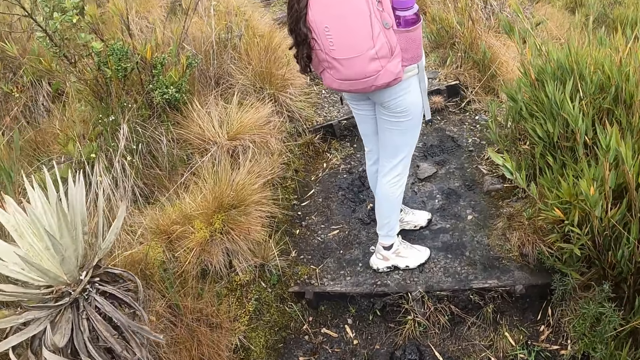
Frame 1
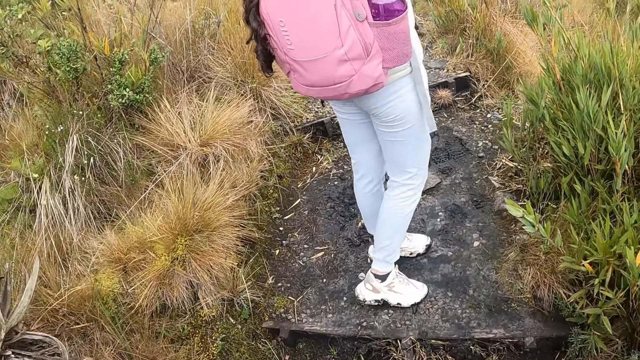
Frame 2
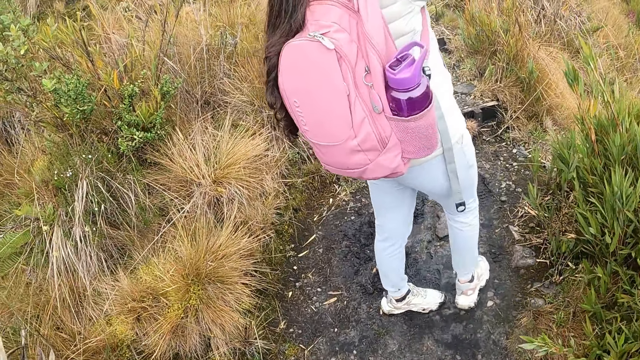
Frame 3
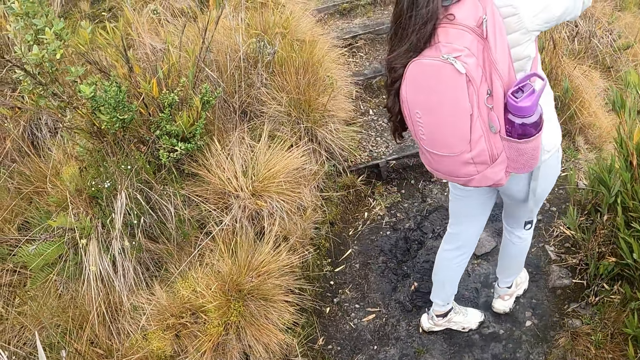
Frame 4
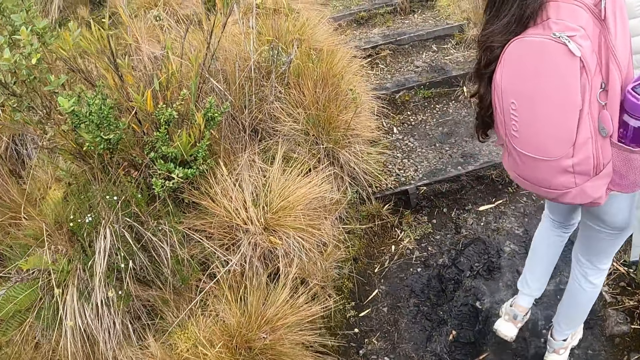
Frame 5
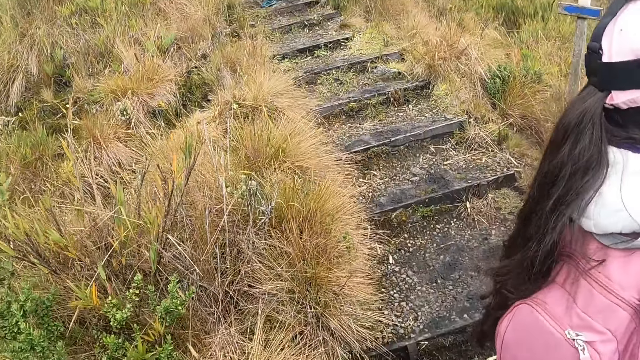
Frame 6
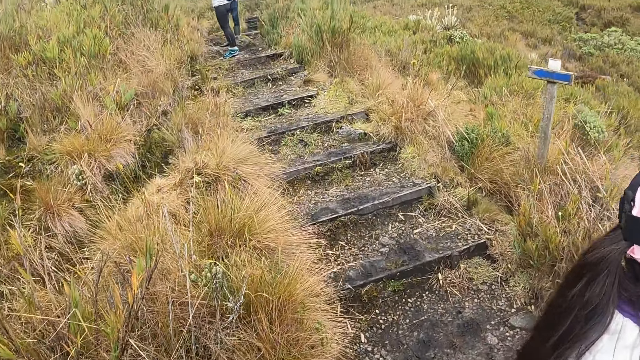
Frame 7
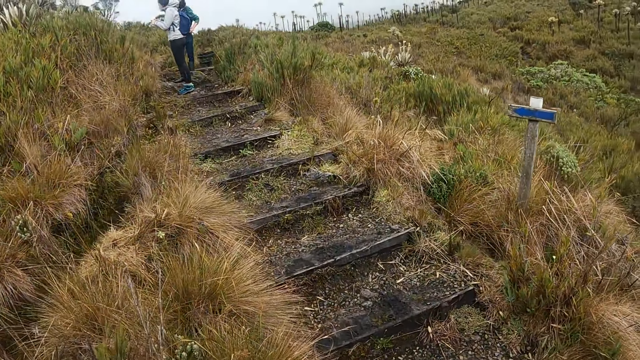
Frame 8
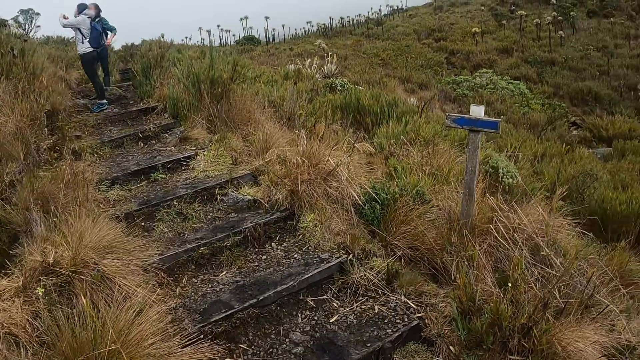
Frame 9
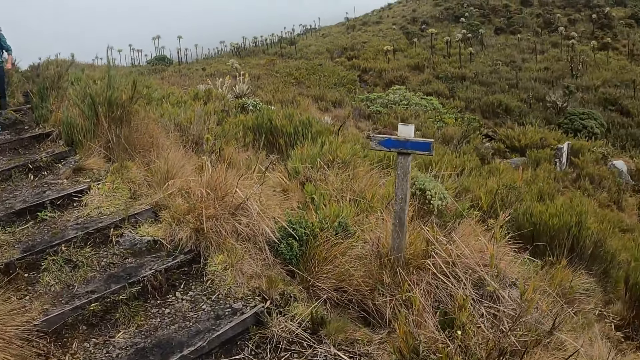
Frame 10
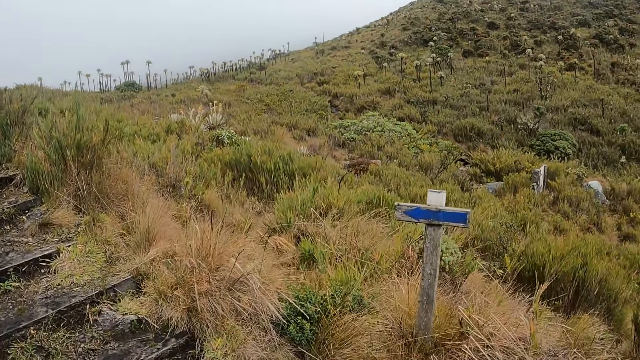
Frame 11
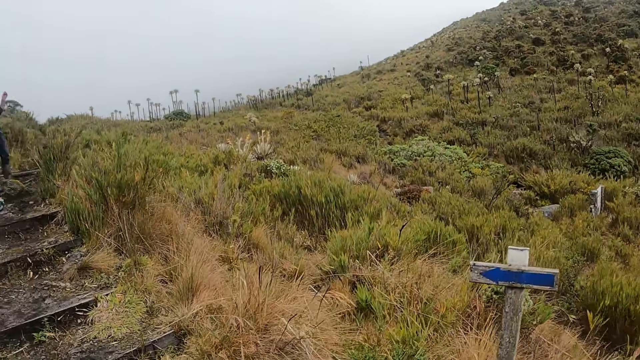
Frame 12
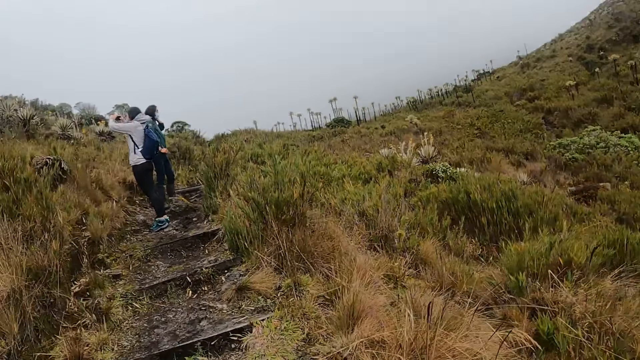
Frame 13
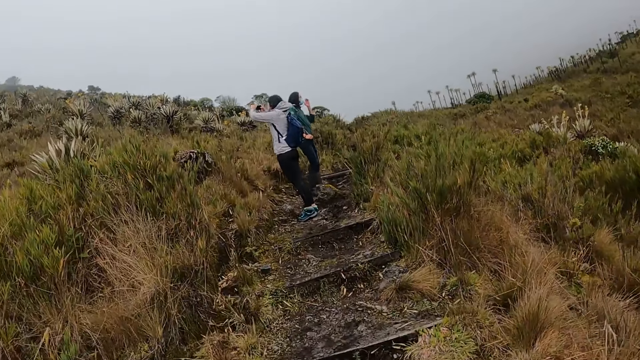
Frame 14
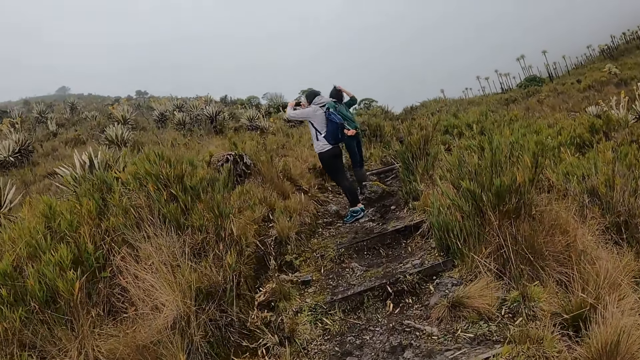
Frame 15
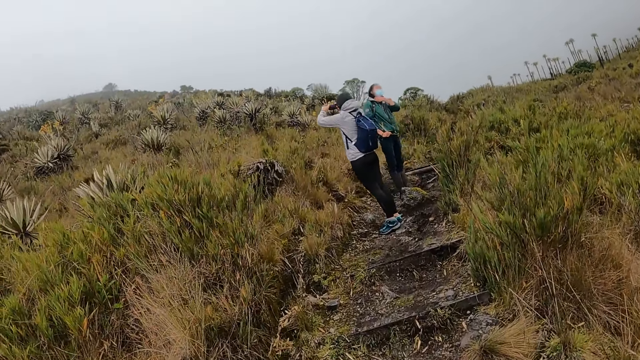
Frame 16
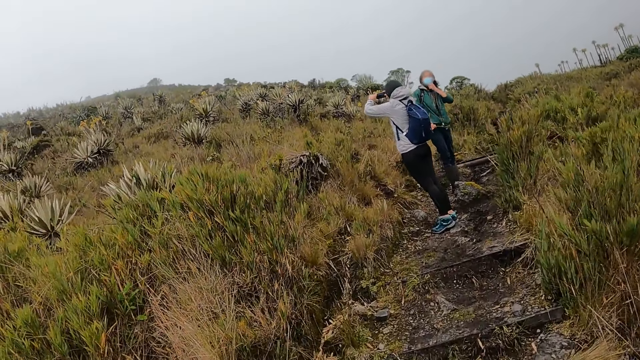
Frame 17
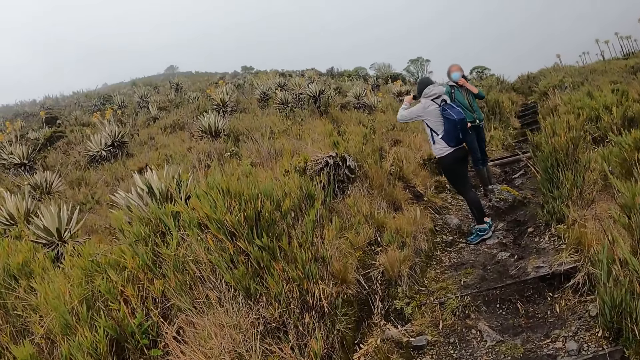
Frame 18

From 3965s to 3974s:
The camera wearer walks past the woman. They walk on the field towards the man and another woman. The other woman takes a photo of the mountains with her phone. She takes a photo of the mountains with her phone again.

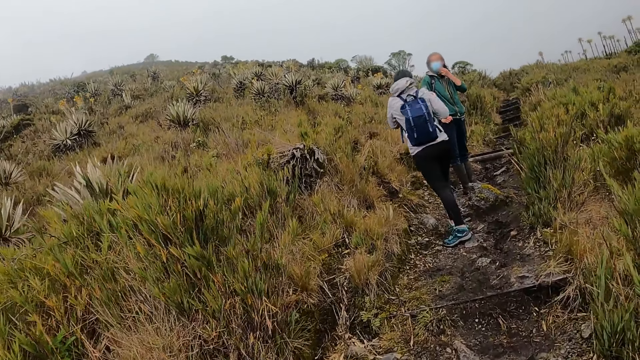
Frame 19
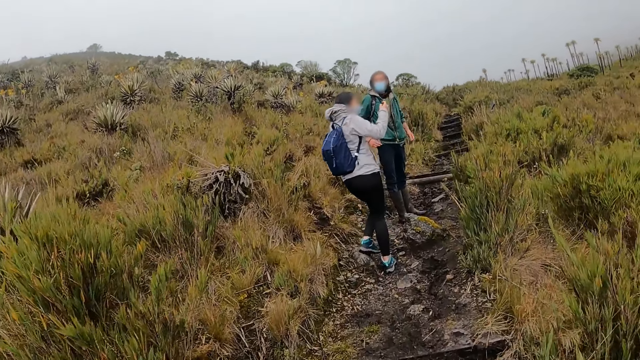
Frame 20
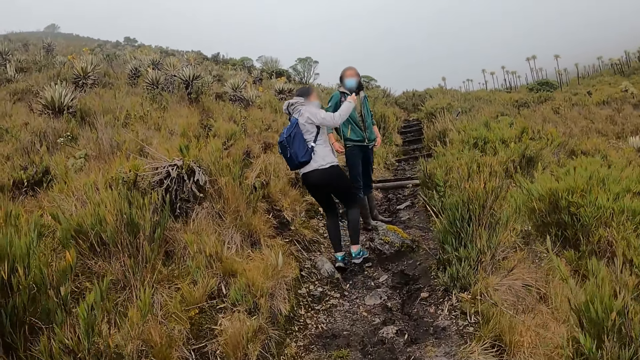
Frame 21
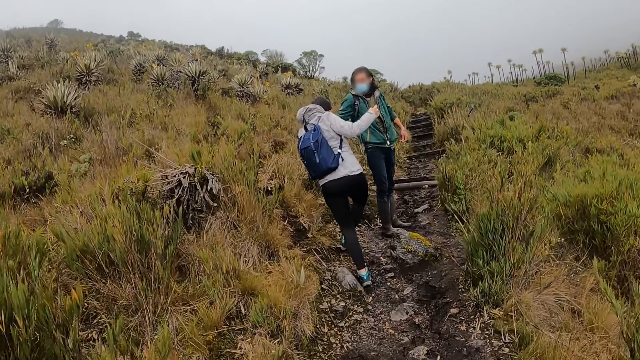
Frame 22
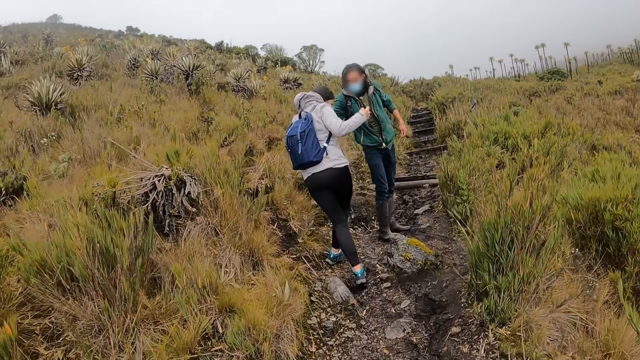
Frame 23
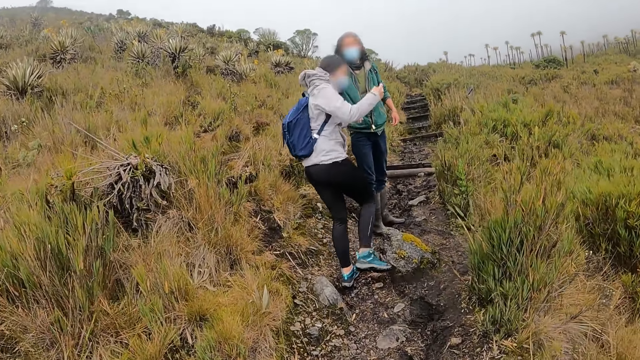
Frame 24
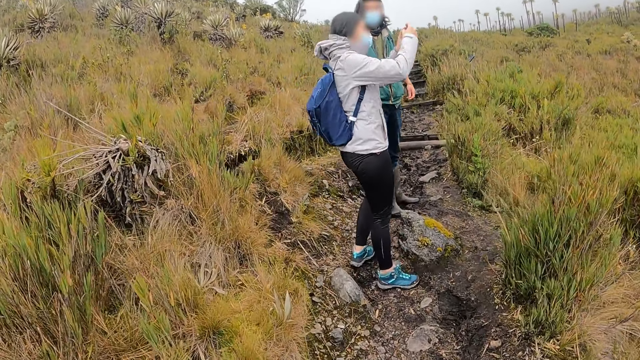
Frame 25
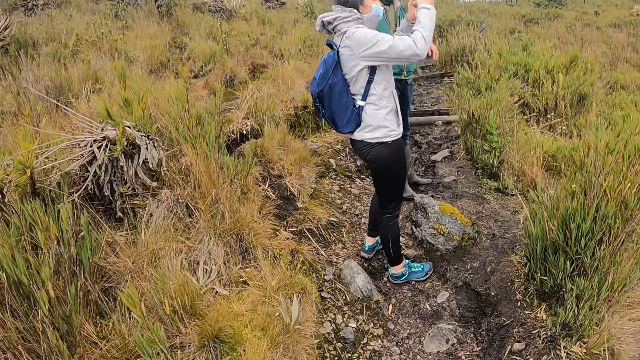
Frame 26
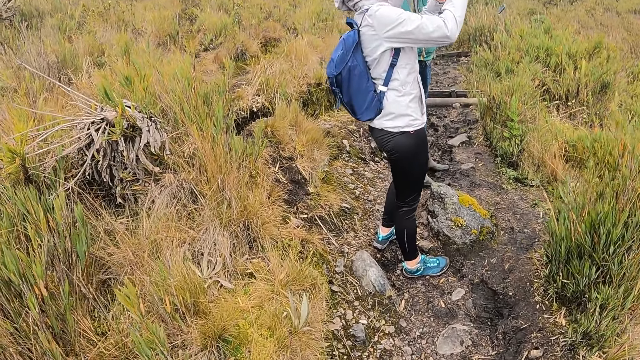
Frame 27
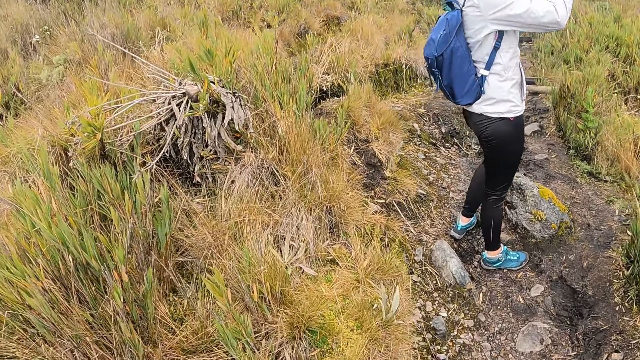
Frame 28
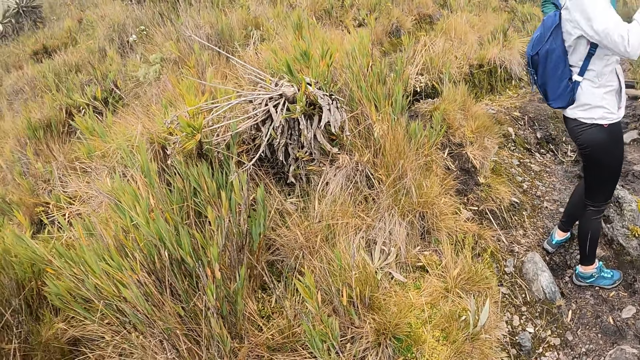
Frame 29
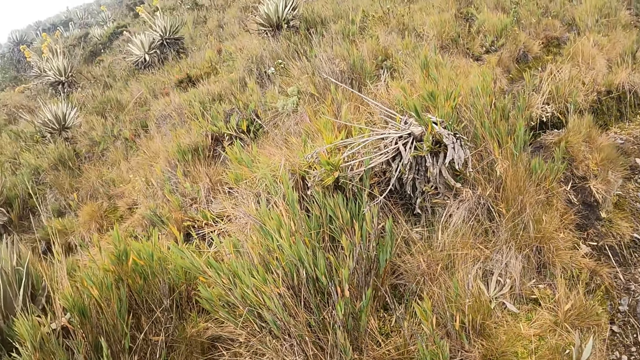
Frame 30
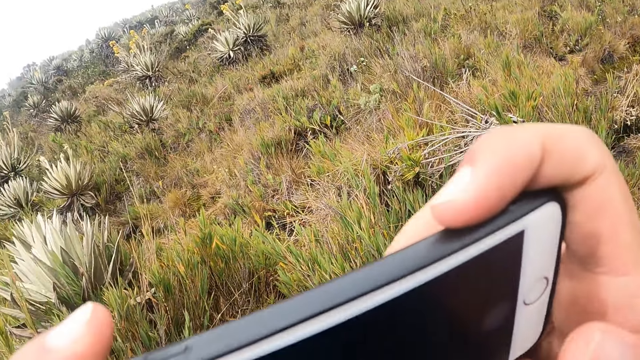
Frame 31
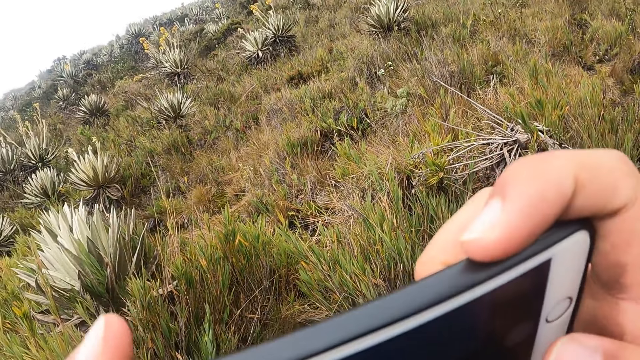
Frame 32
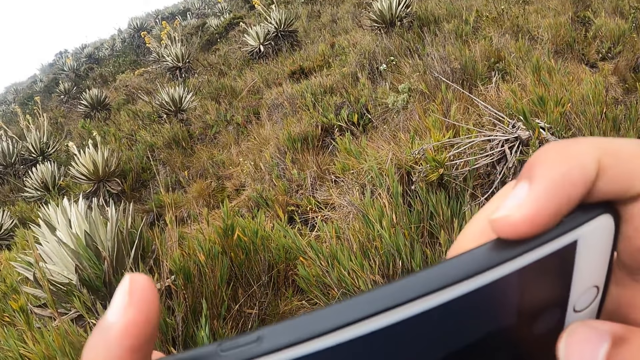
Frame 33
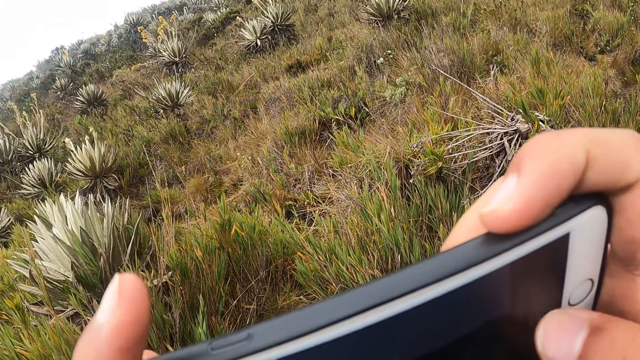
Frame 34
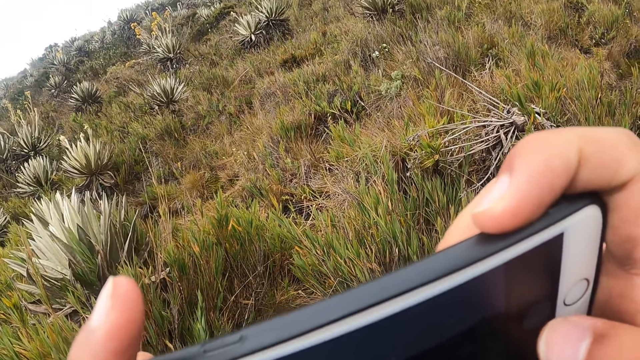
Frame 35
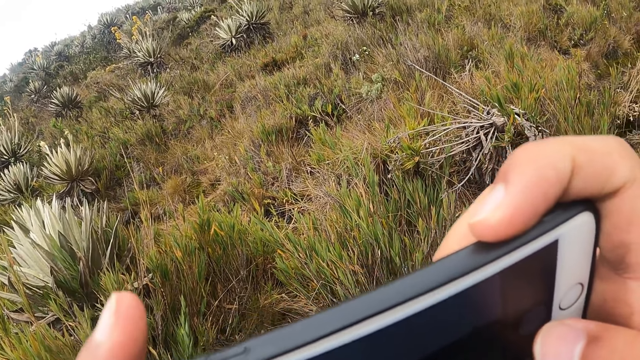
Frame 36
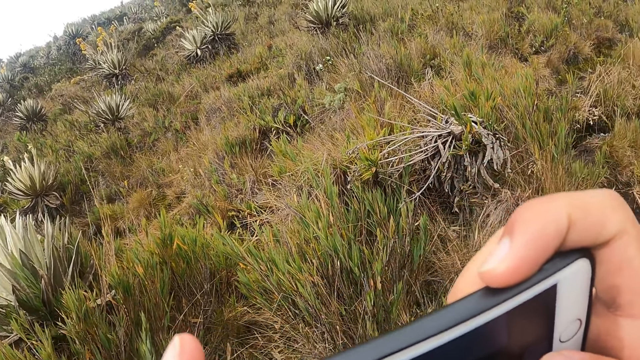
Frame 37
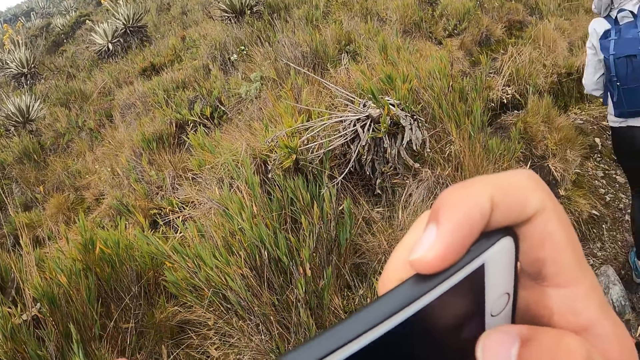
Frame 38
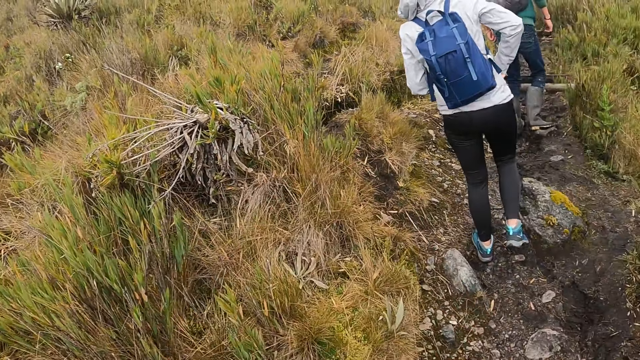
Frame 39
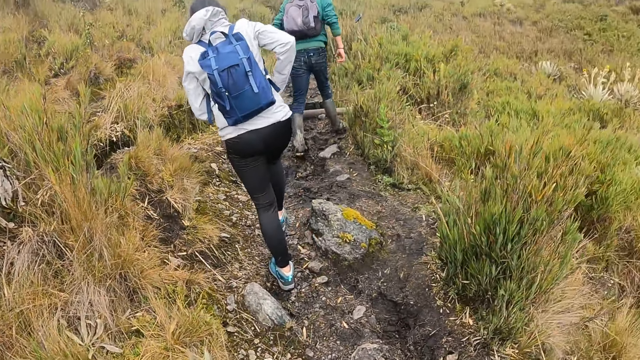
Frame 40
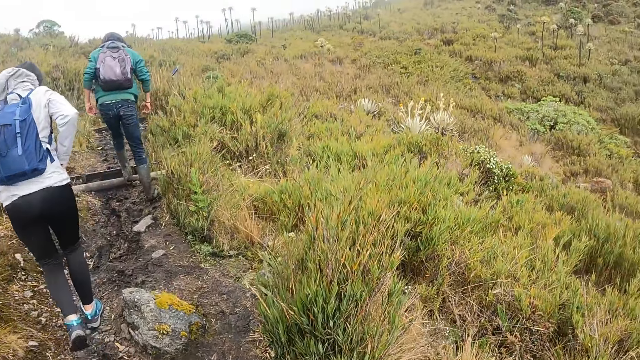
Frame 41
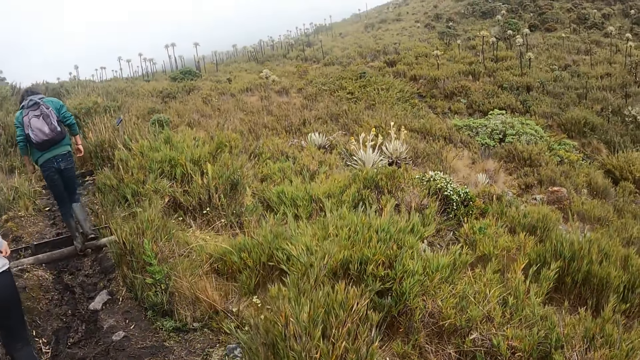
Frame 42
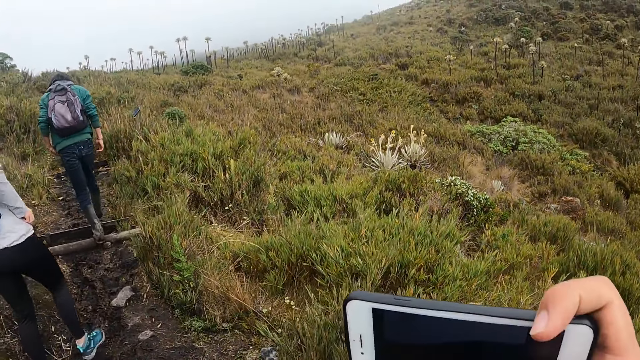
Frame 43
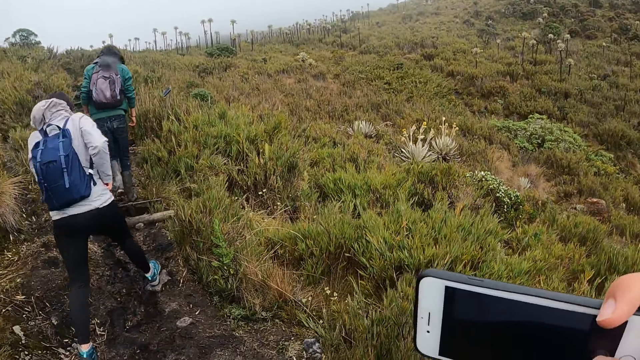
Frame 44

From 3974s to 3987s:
The woman stumbles on a rock. The man holds the woman with his right hand. The woman takes a photo of the mountains with her phone. The man takes pictures. The camera wearer looks around the field. She takes a photo of the mountains with her phone. The woman puts her phone in her pocket with her right hand. The camera wearer looks around the field. She takes a photo of the mountains with her phone.
